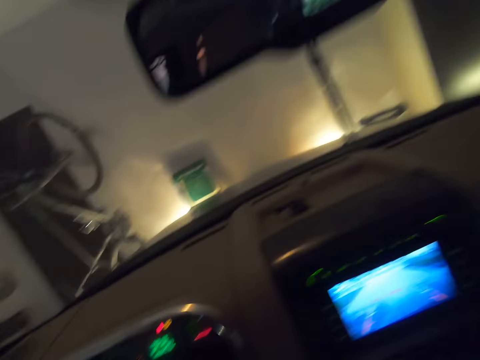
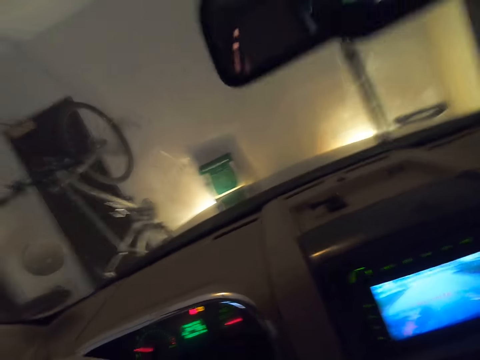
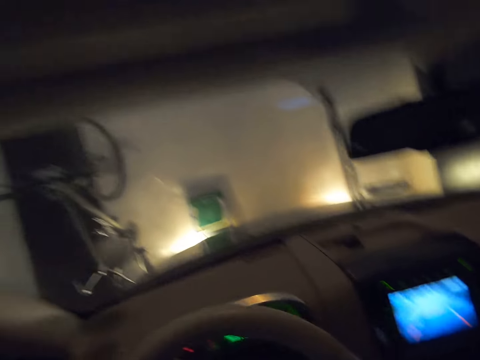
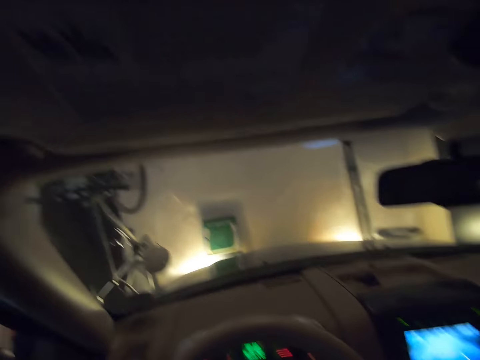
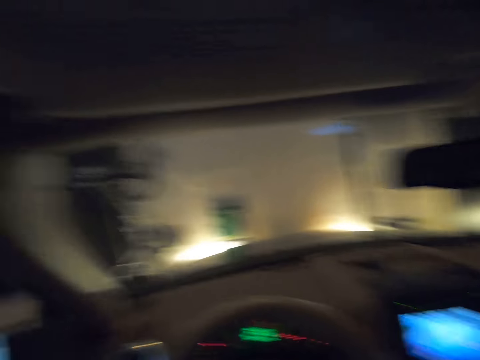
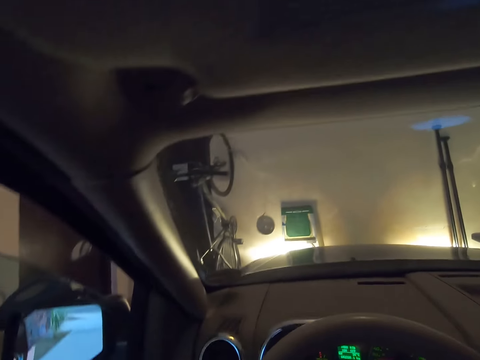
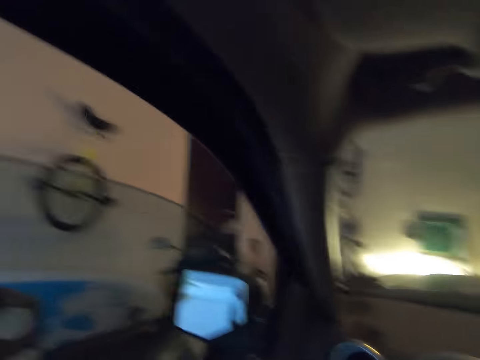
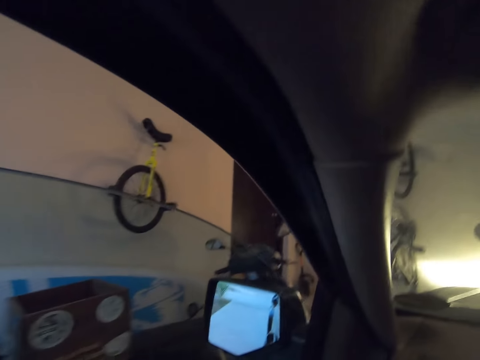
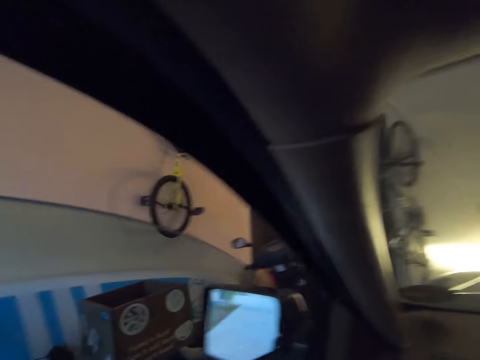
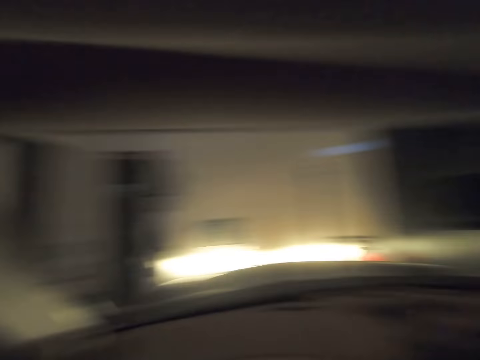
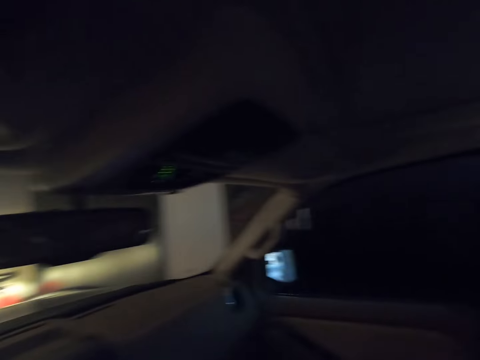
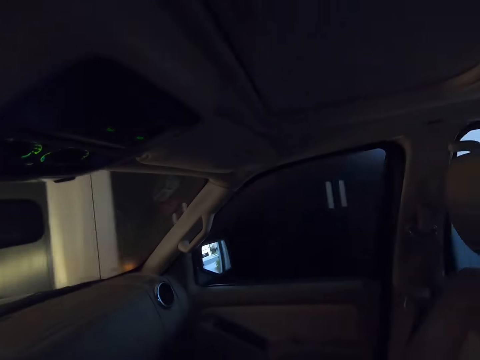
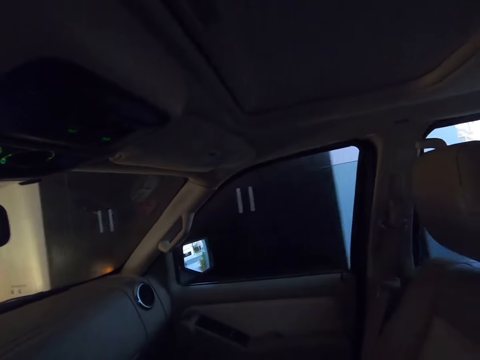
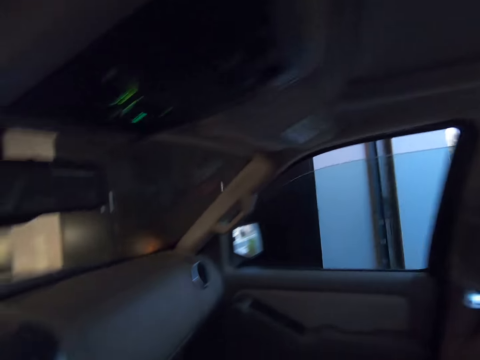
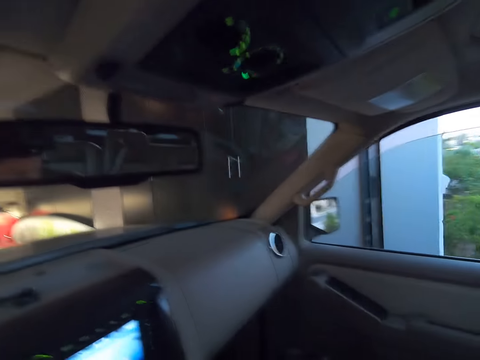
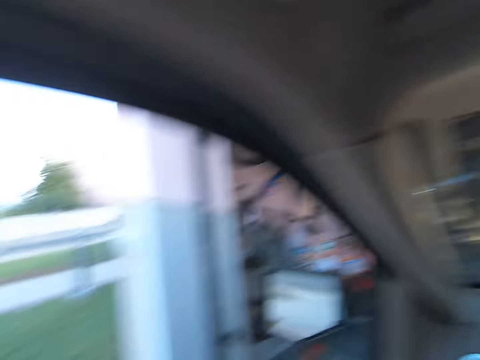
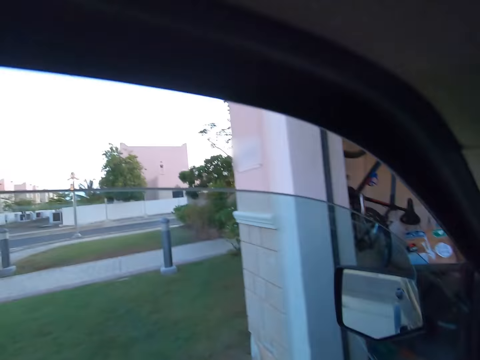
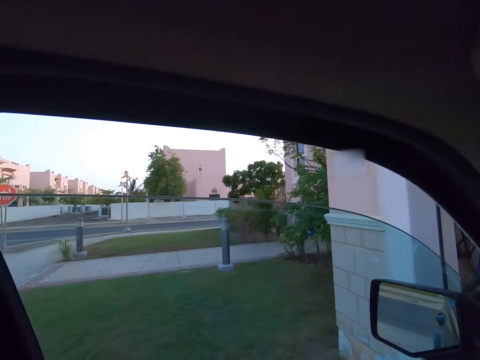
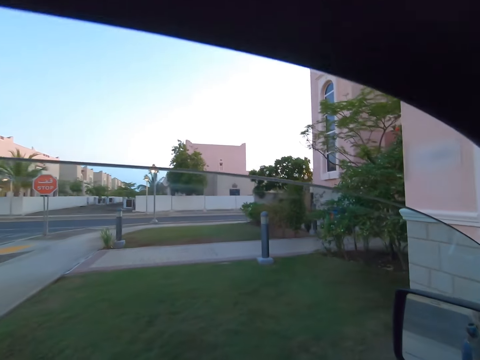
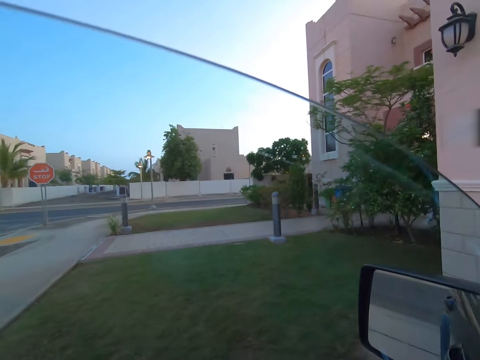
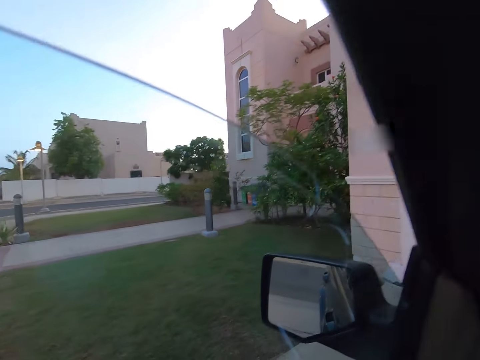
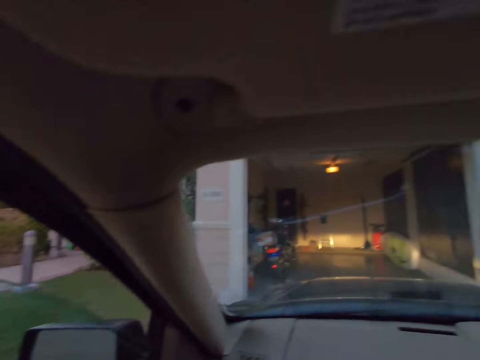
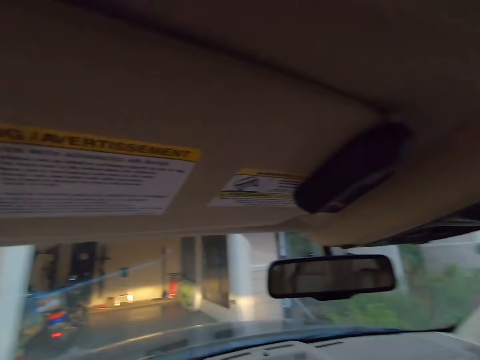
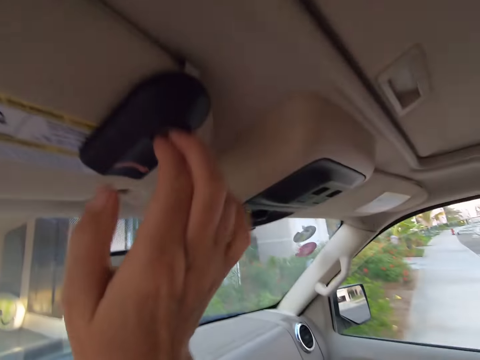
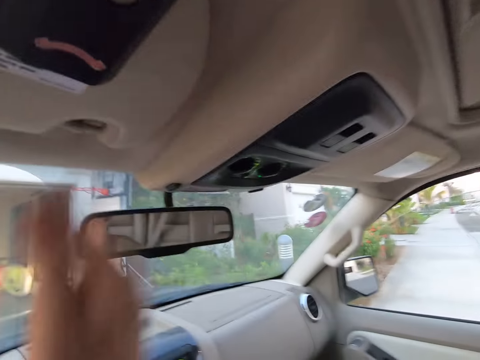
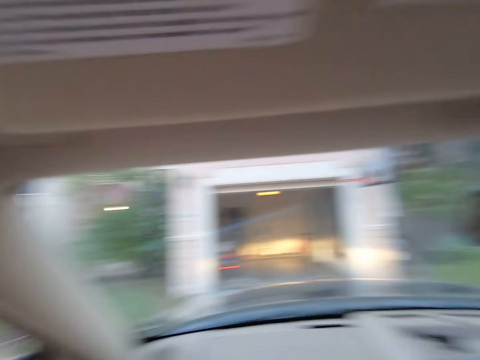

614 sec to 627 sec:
The camera wearer drives the car from the parking.

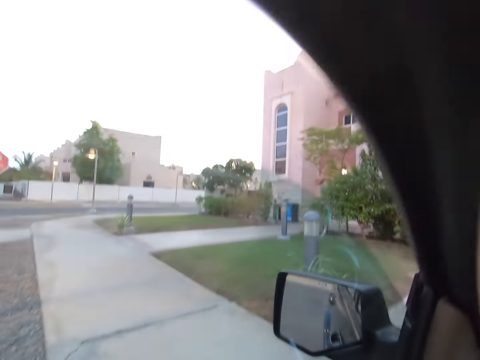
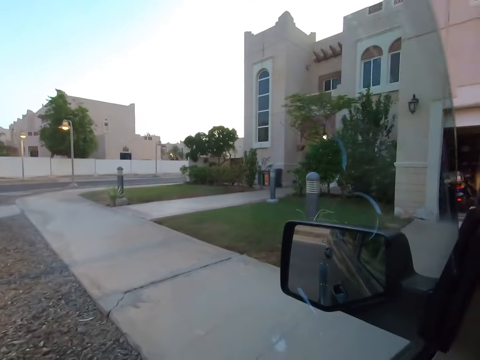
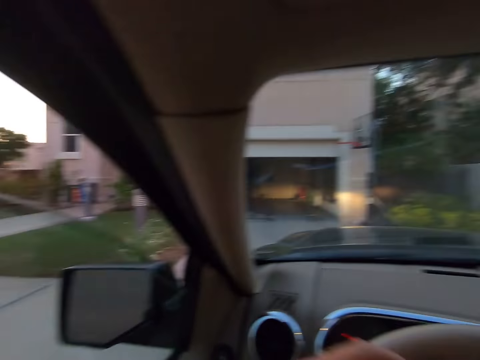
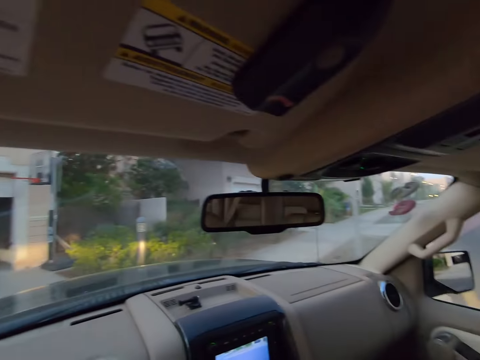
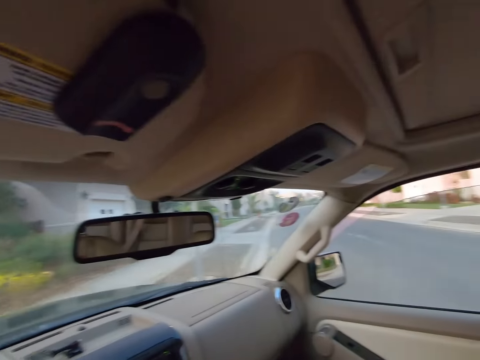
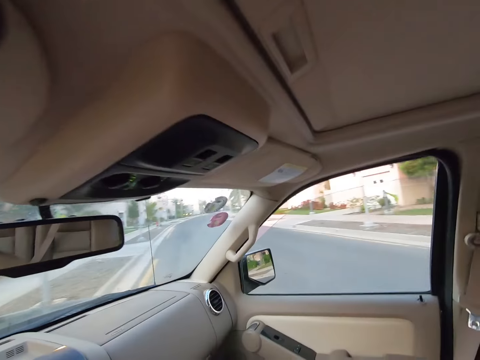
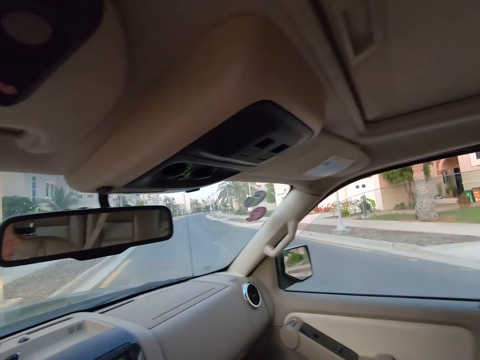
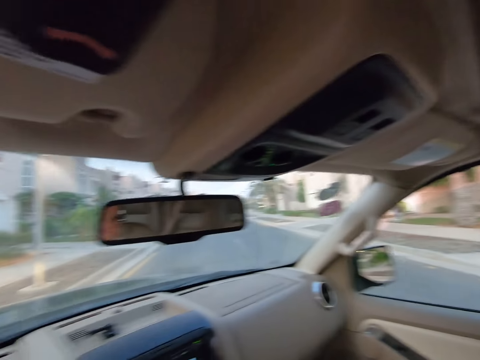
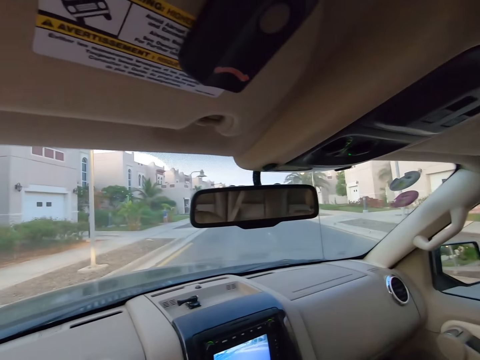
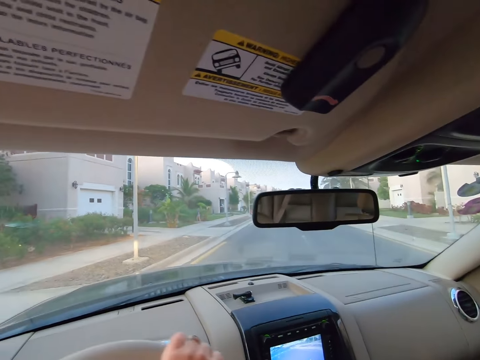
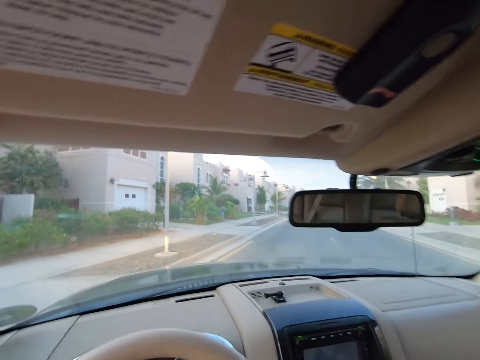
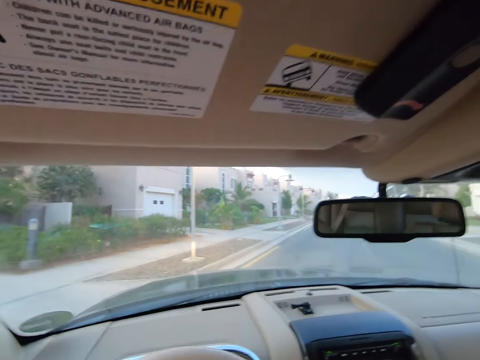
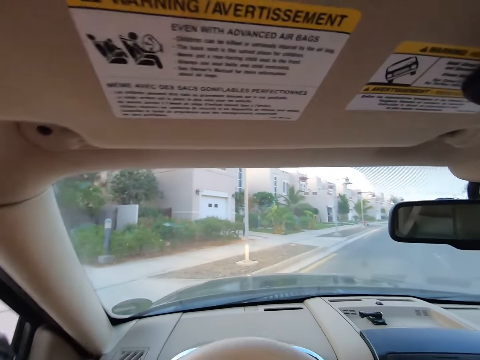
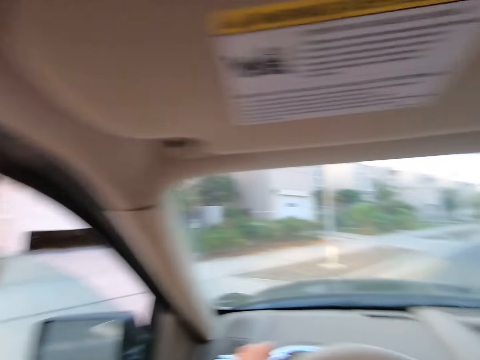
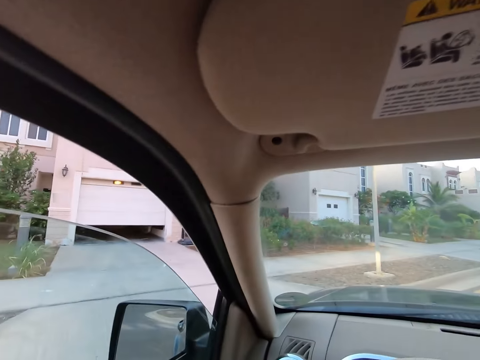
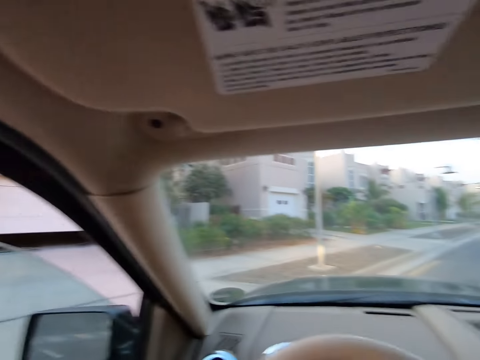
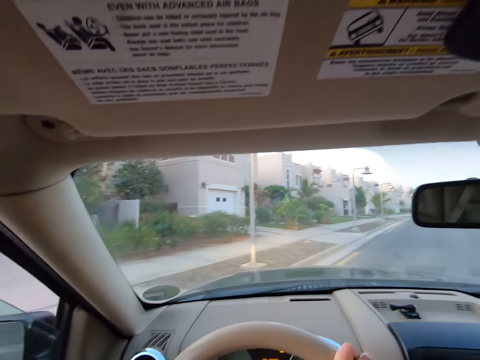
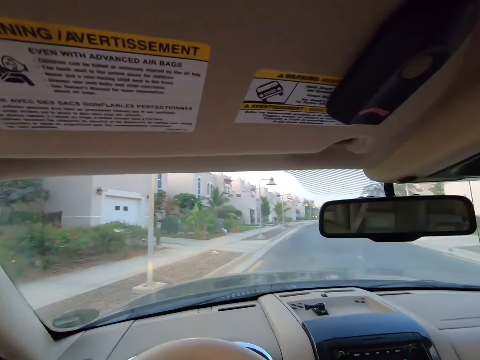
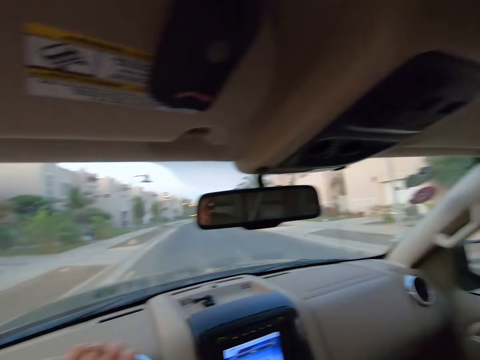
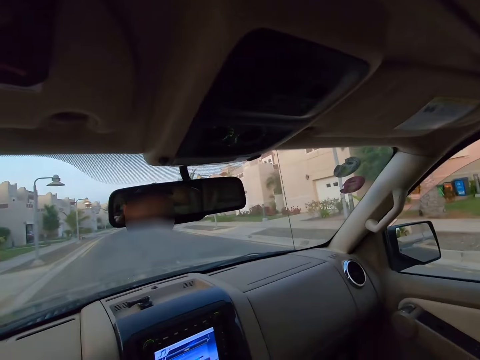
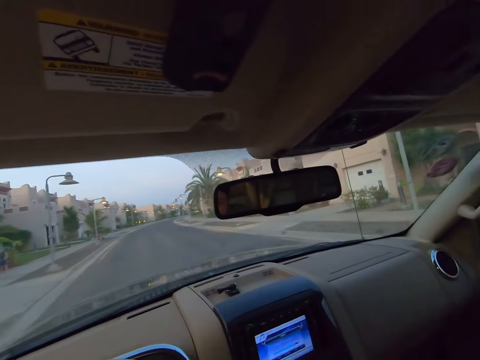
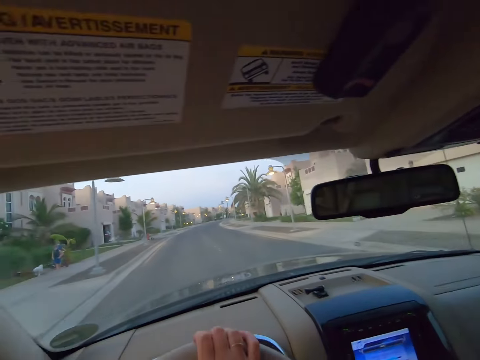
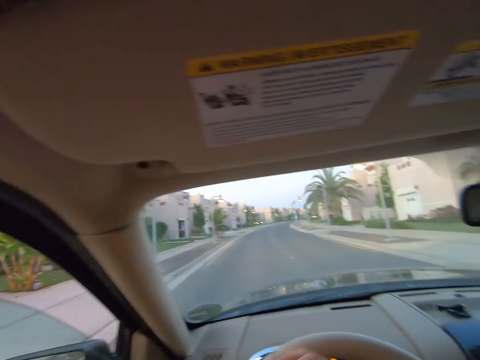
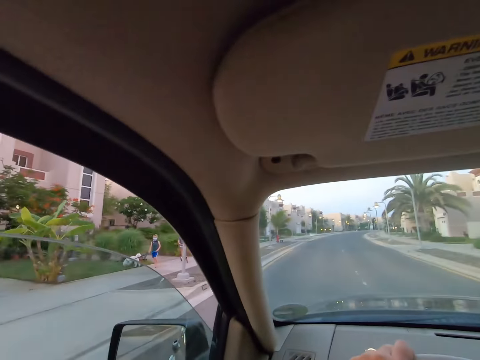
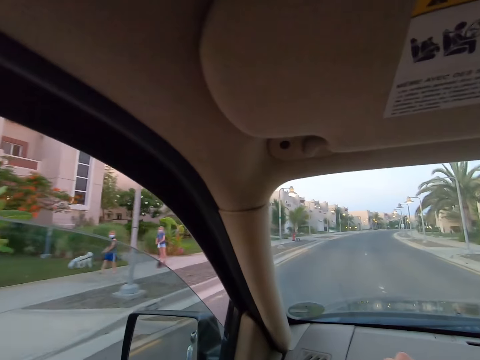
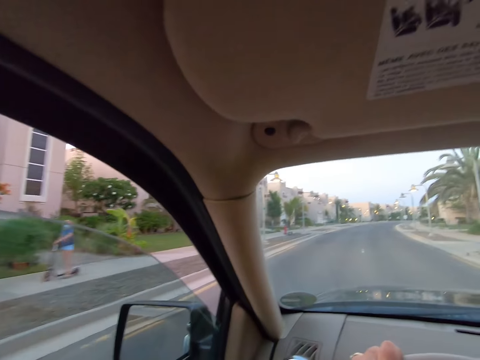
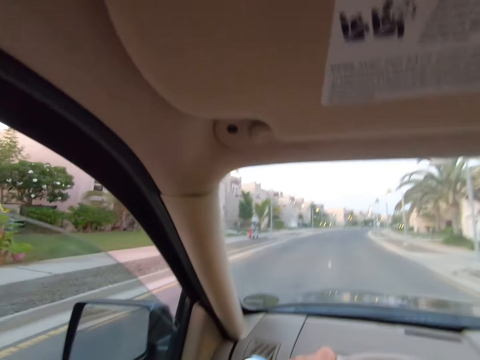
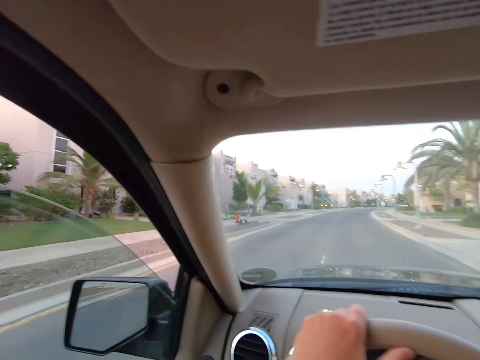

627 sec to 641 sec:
The camera wearer drives the car on the road.
